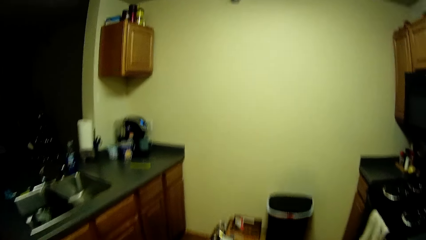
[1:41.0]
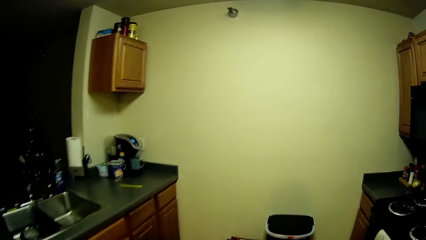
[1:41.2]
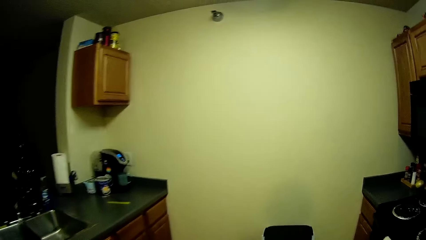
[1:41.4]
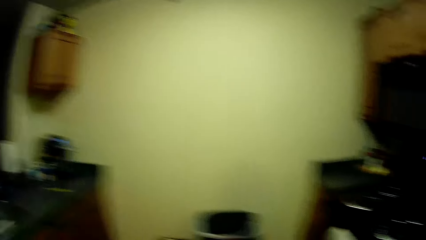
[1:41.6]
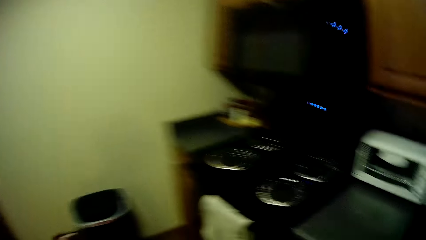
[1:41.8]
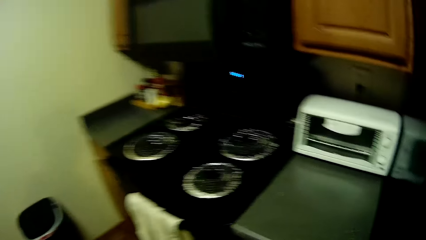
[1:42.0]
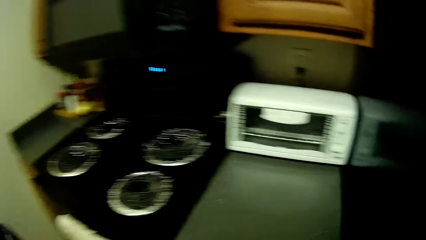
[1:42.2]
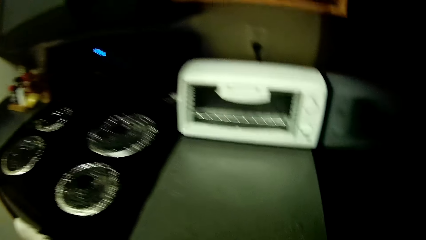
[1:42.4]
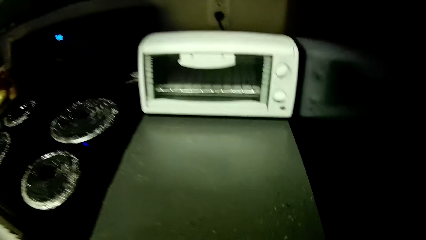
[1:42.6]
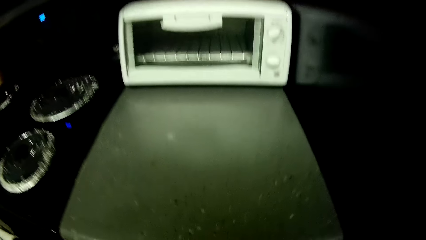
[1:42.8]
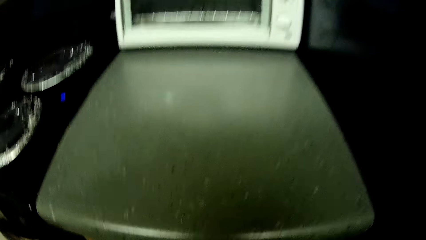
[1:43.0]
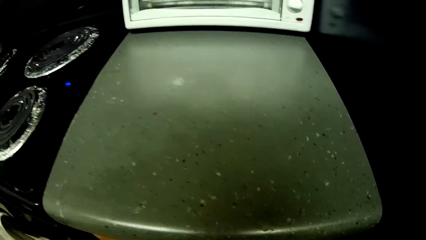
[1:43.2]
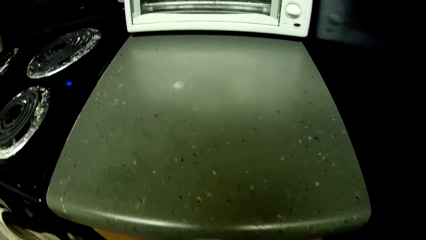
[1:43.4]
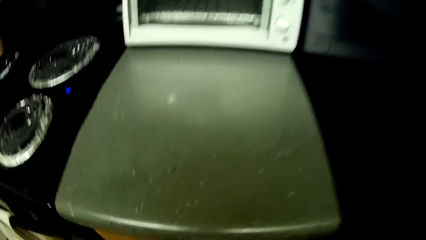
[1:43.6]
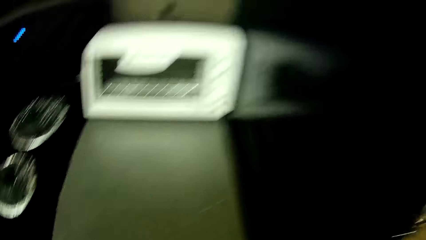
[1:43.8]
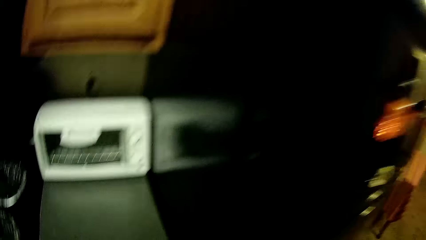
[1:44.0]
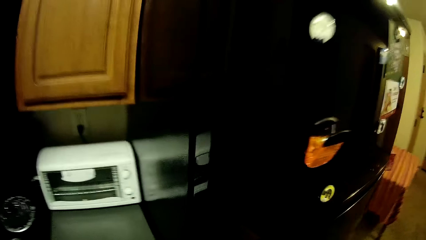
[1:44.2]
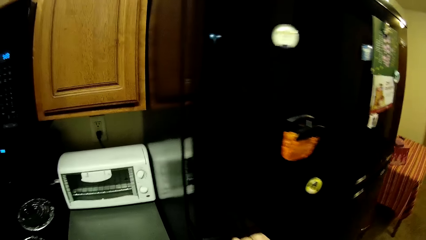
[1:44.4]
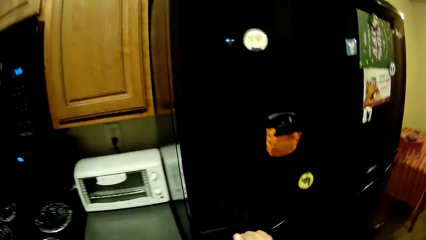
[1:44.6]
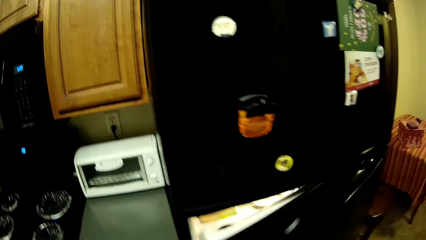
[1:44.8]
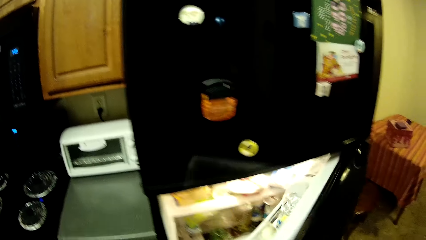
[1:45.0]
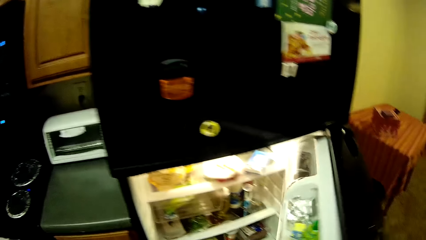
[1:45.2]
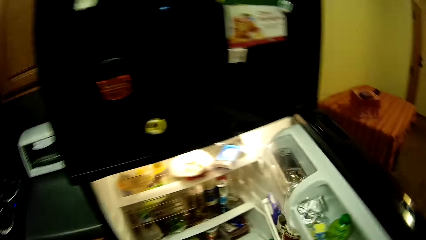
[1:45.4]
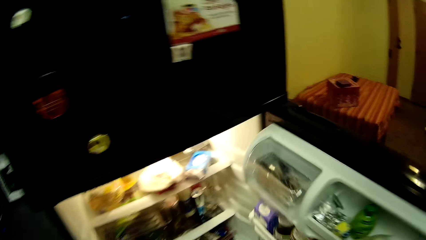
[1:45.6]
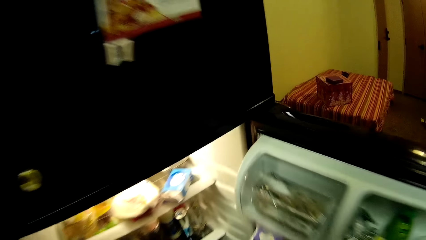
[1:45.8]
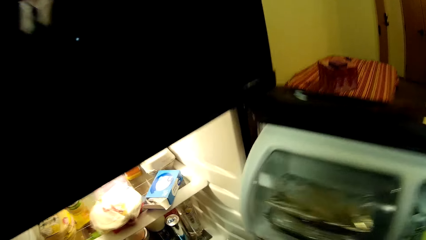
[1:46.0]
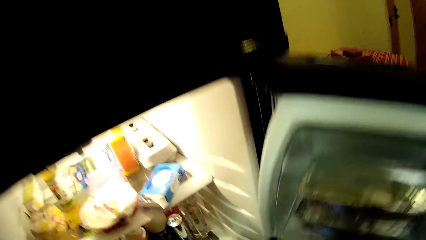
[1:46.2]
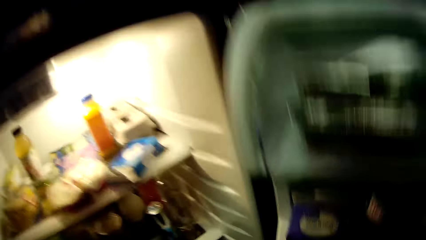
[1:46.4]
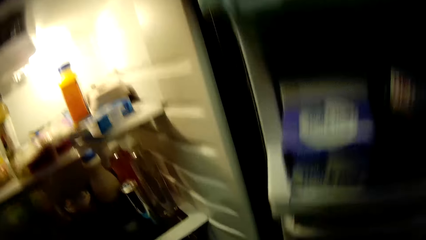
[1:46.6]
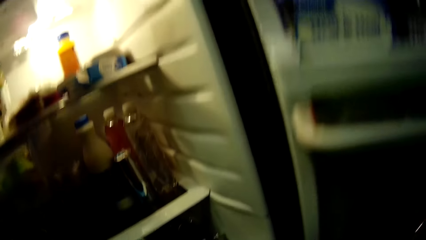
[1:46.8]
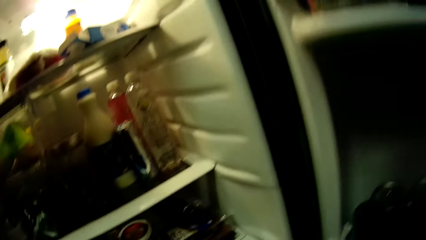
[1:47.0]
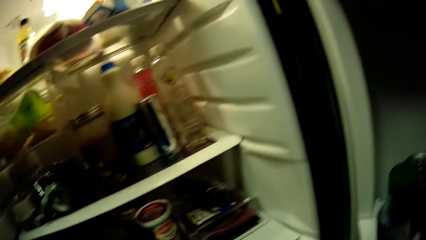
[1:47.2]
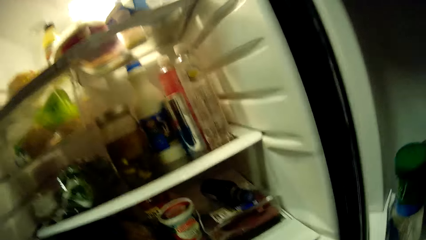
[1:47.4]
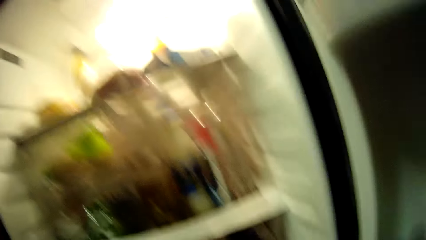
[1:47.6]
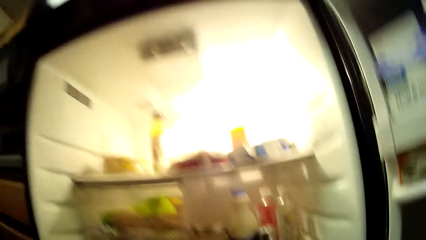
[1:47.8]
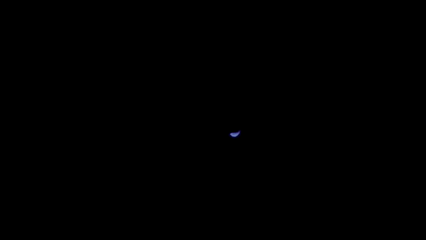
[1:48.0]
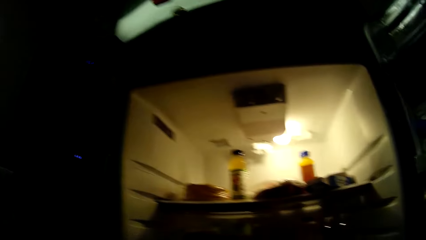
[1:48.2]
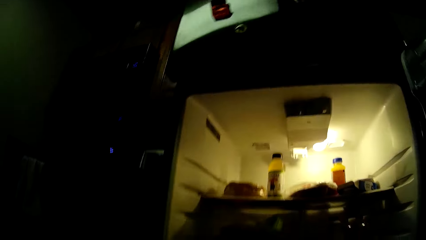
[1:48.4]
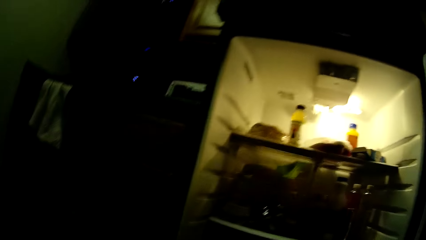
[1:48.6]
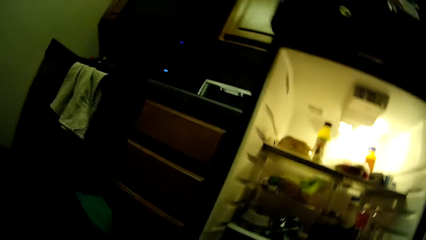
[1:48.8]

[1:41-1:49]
The camera wearer opens the fridge with her right hand. She looks inside the fridge.

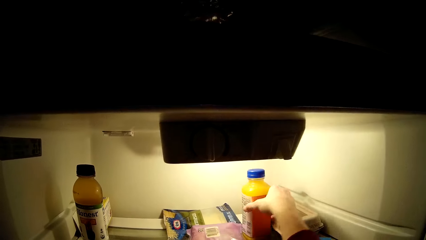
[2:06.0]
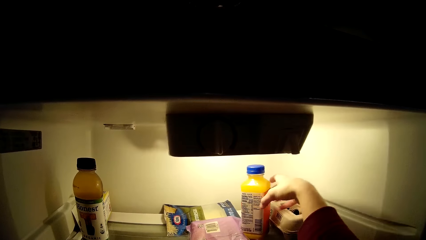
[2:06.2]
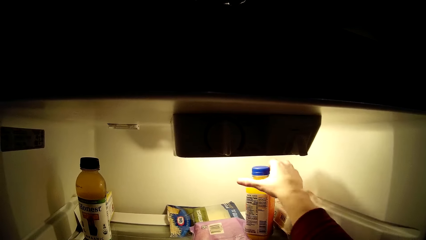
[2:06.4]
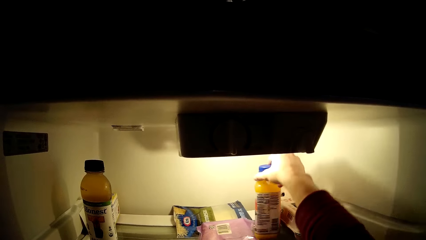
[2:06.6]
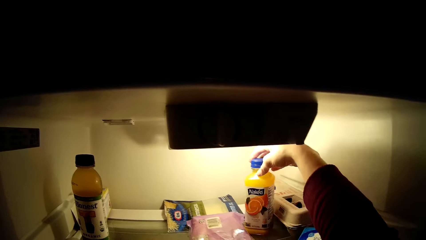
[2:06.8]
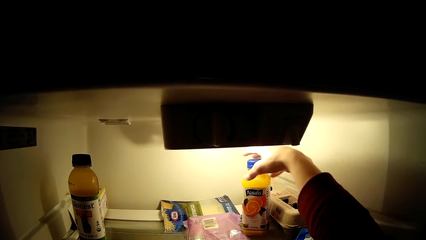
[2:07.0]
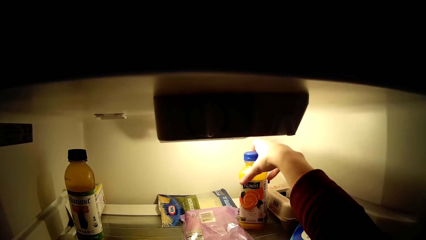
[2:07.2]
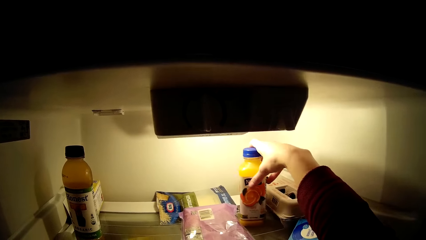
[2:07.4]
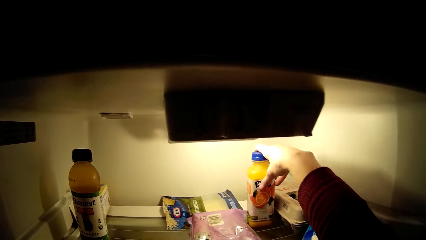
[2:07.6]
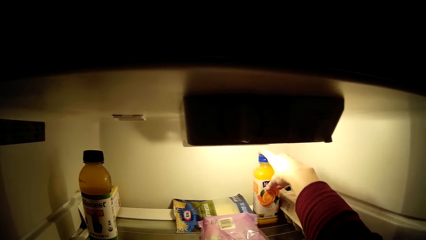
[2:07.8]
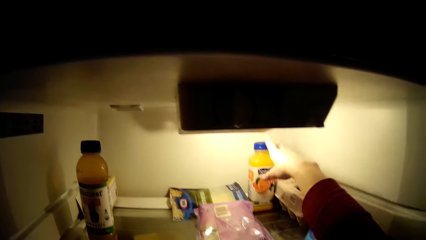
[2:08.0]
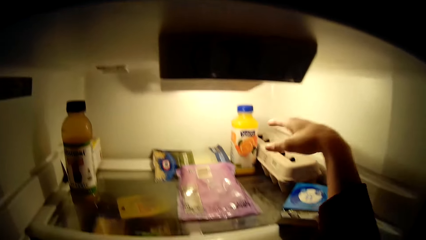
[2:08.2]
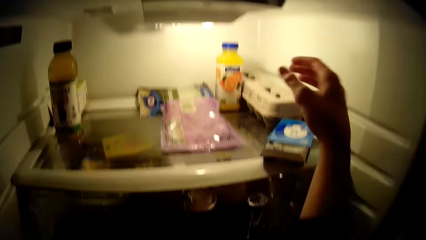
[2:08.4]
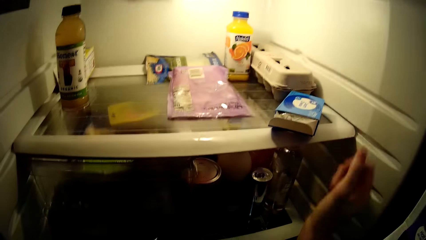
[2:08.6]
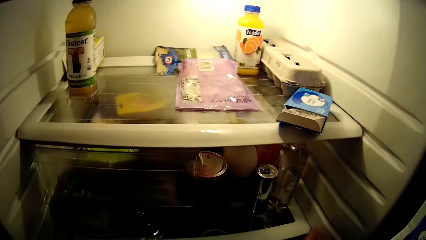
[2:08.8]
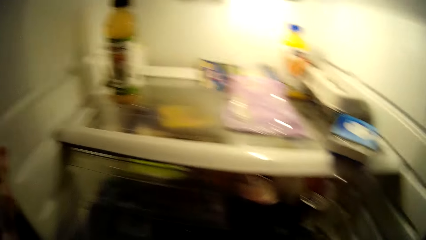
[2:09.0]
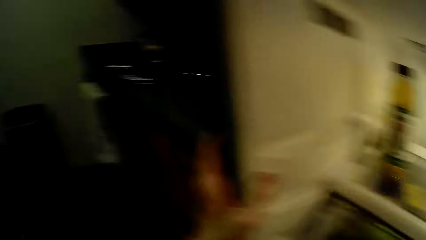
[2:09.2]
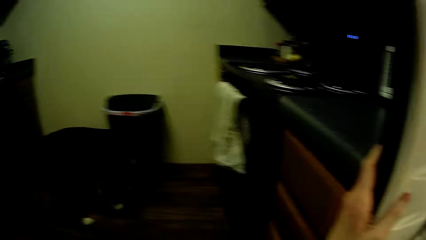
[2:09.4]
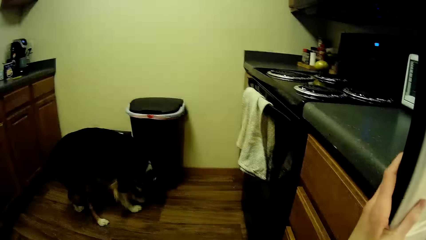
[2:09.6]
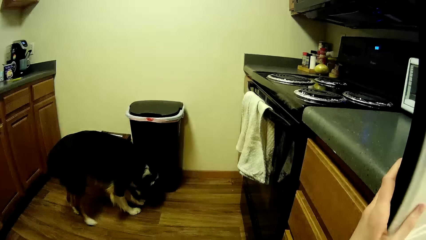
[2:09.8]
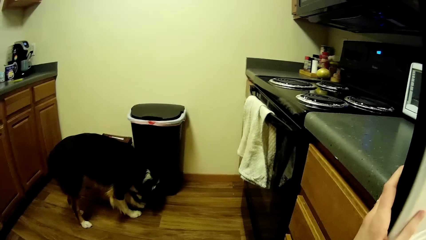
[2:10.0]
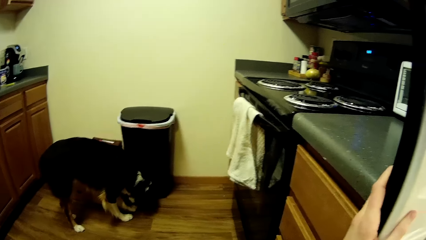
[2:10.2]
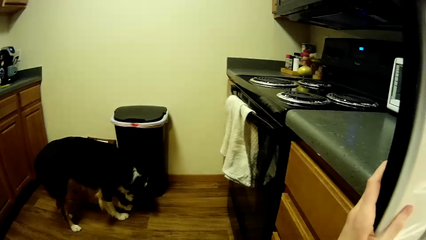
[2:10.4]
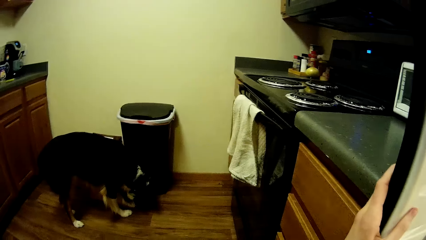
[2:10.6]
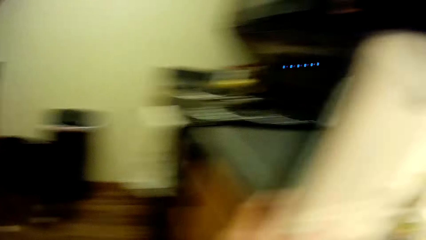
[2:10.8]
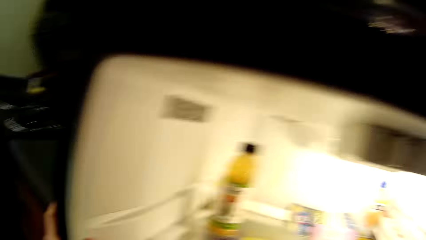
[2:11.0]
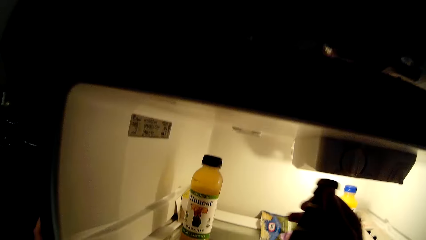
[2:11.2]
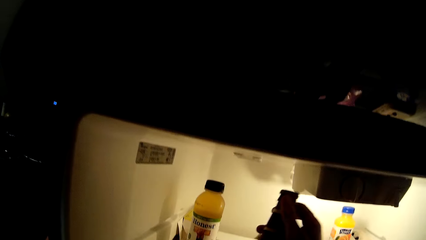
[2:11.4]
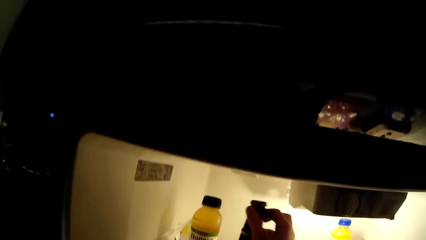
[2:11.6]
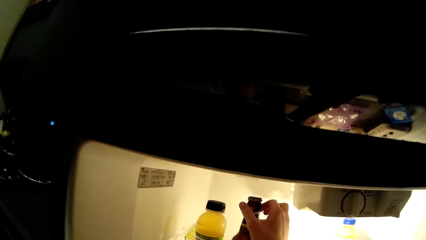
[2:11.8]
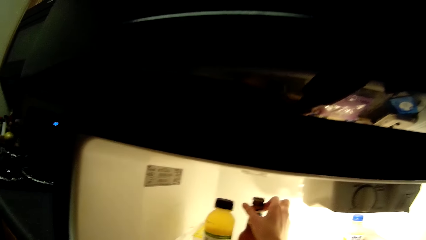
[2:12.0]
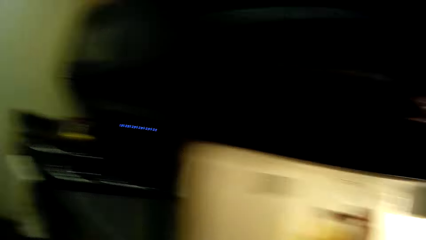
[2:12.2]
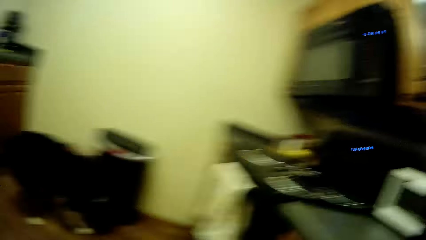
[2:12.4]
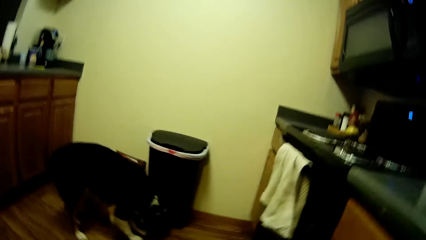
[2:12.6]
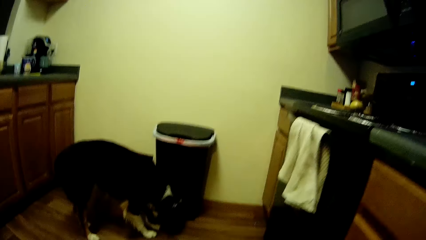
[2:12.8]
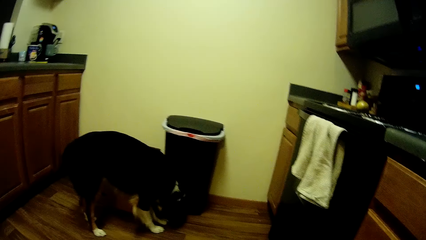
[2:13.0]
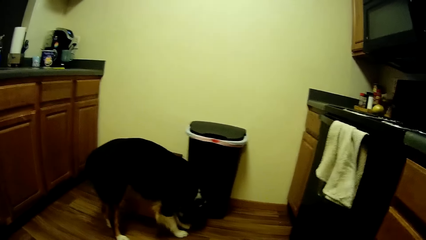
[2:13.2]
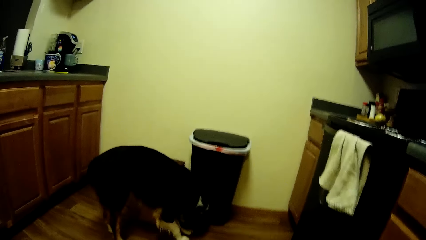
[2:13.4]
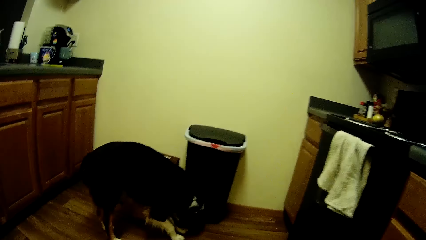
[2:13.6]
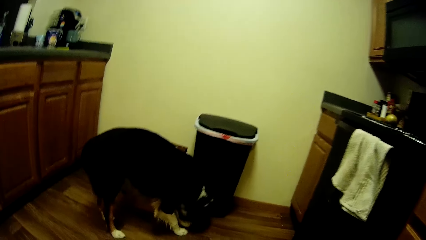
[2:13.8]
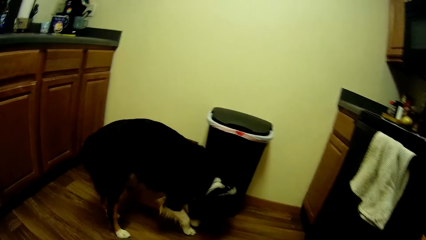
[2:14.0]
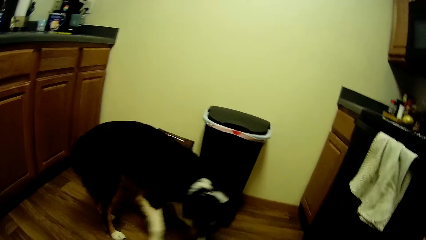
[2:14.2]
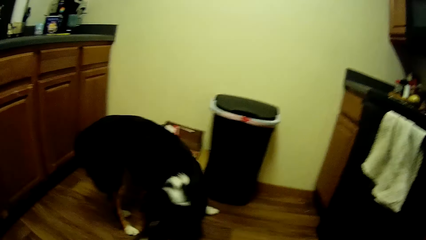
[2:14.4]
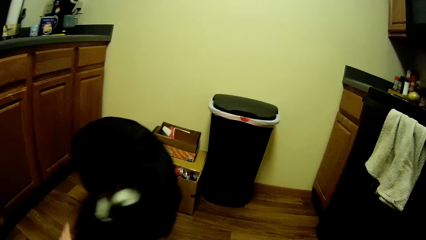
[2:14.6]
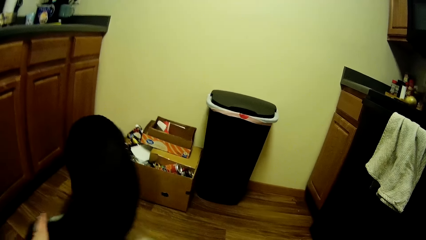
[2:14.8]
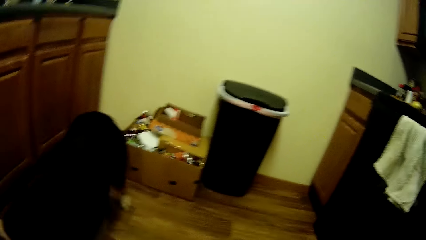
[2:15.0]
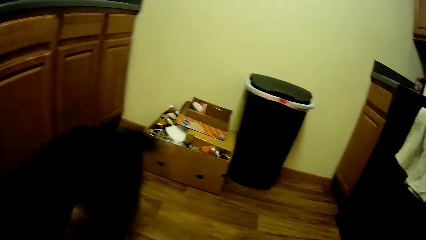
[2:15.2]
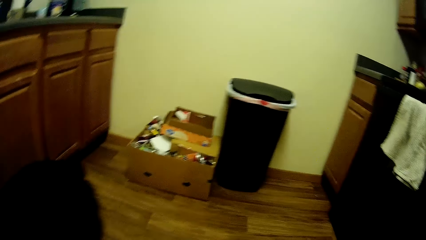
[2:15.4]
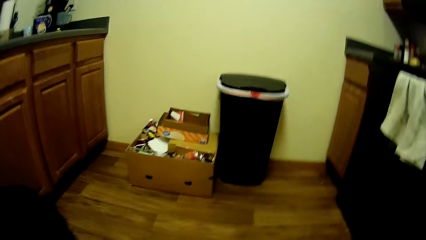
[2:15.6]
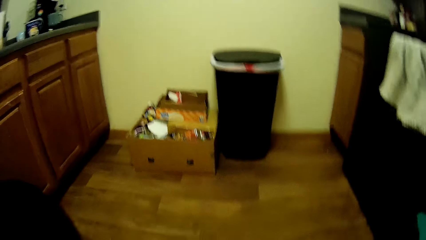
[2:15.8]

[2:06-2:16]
The camera wearer adjusts a bottle of juice with her right hand. She drops a bottle of drink in the fridge with her right hand. She looks at the dog. She walks away from the fridge towards the dog.
